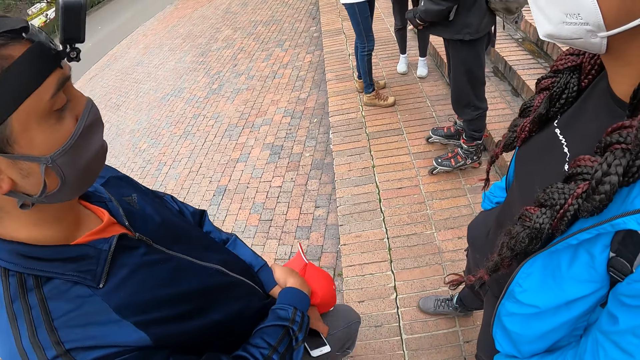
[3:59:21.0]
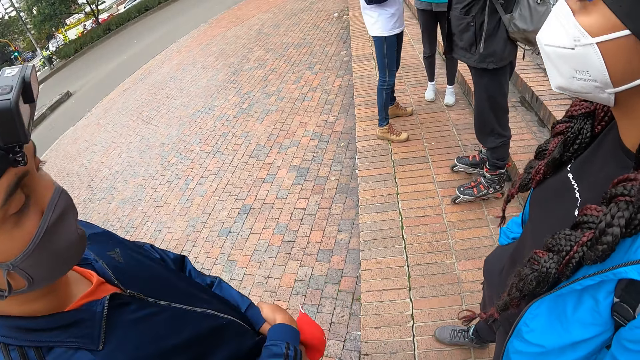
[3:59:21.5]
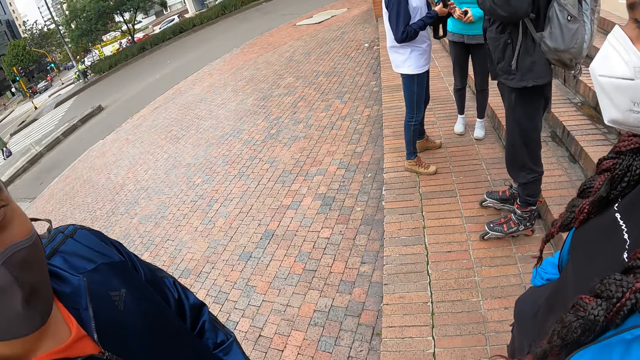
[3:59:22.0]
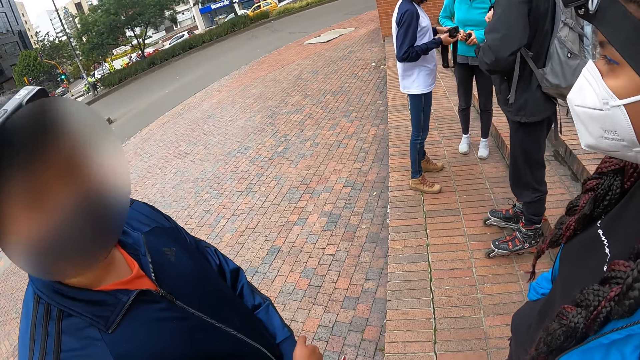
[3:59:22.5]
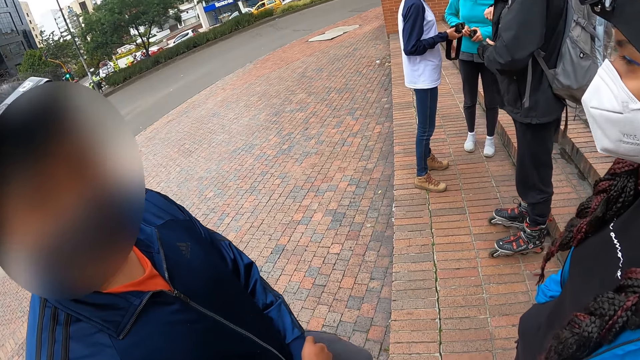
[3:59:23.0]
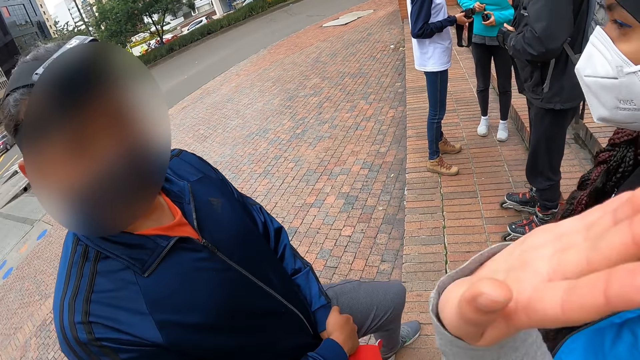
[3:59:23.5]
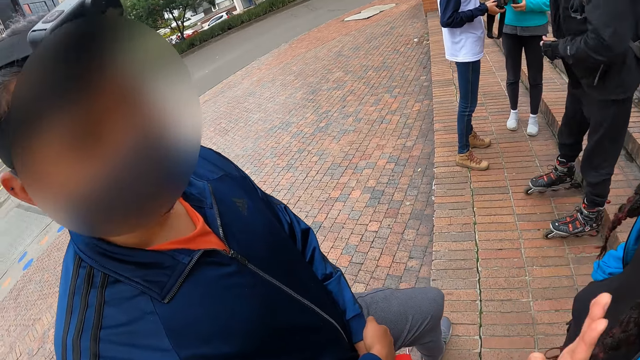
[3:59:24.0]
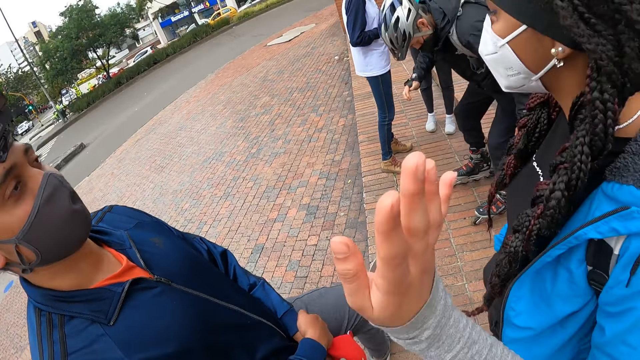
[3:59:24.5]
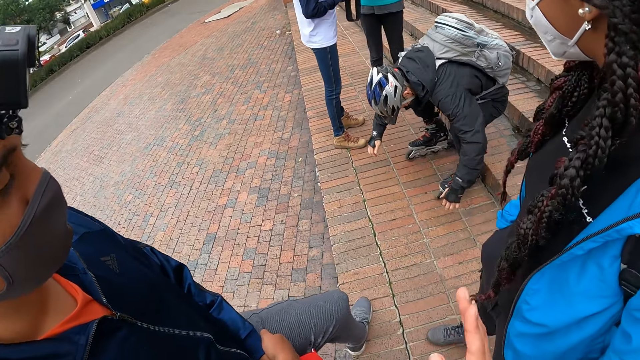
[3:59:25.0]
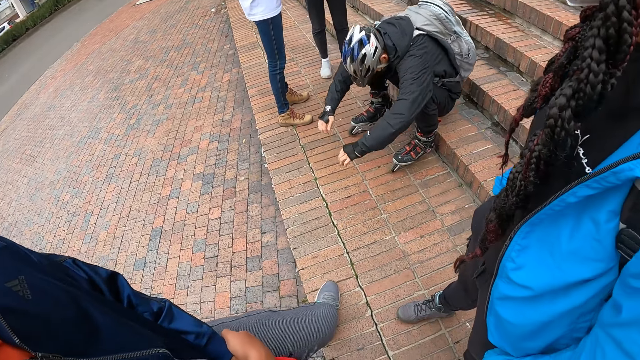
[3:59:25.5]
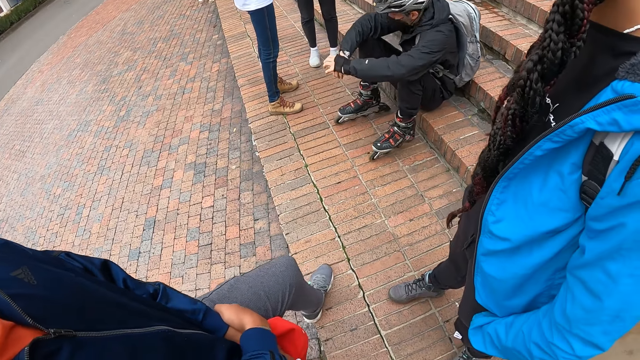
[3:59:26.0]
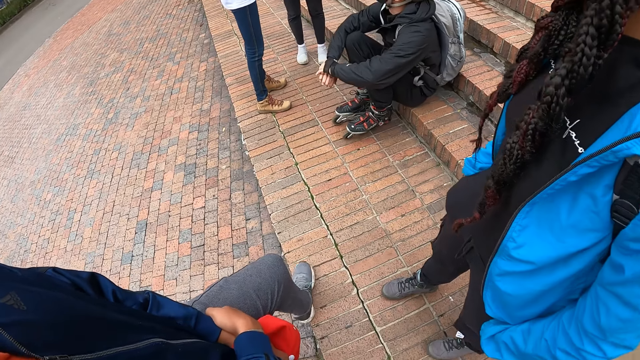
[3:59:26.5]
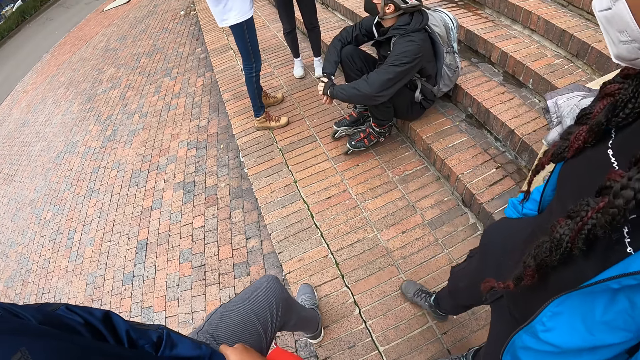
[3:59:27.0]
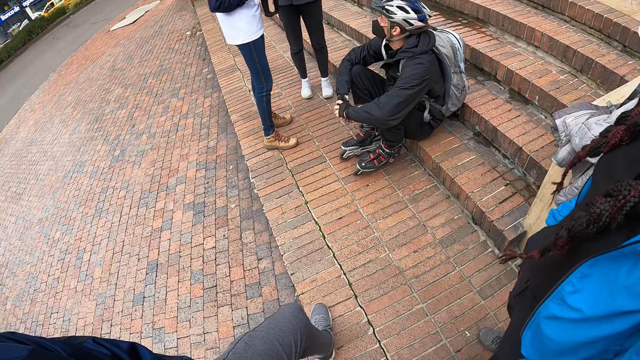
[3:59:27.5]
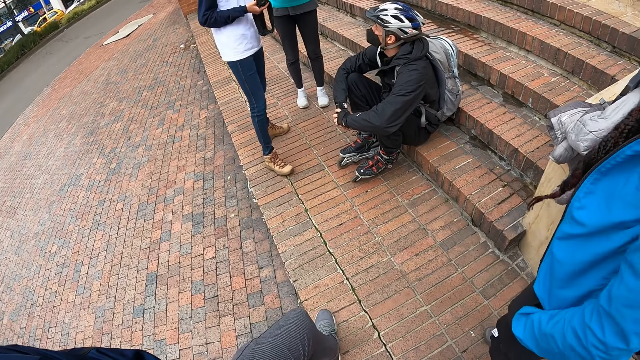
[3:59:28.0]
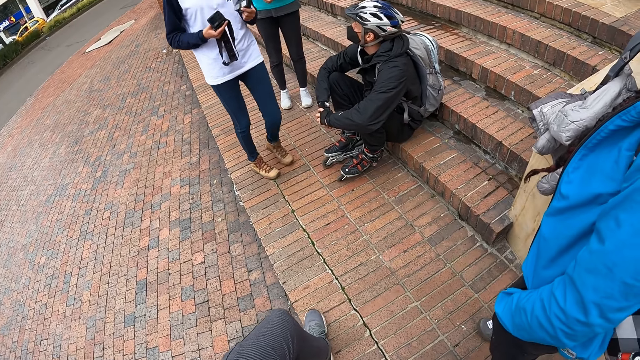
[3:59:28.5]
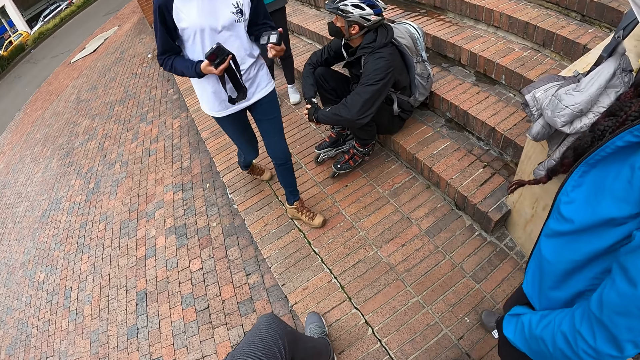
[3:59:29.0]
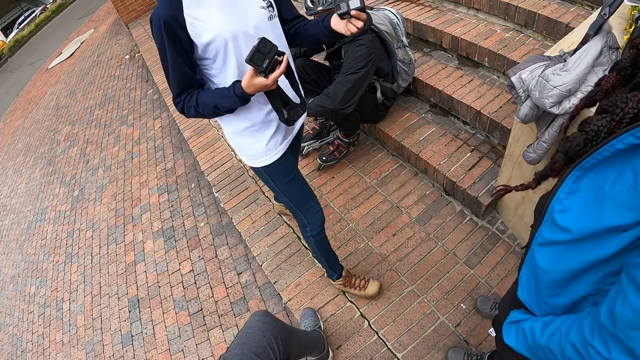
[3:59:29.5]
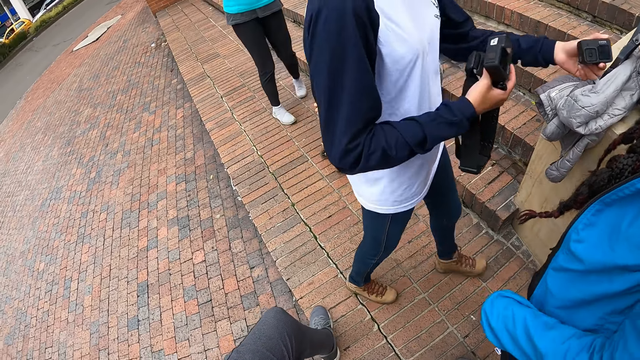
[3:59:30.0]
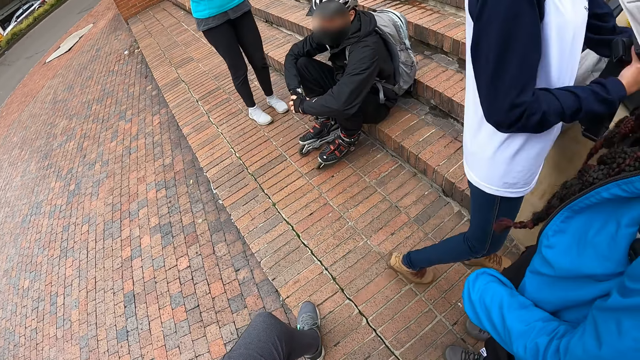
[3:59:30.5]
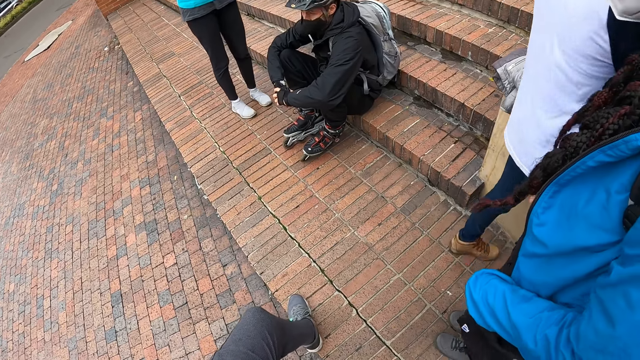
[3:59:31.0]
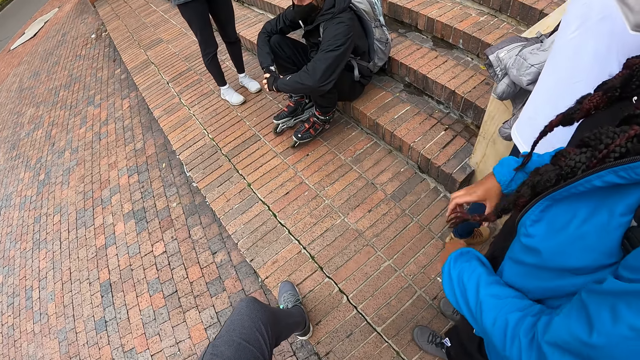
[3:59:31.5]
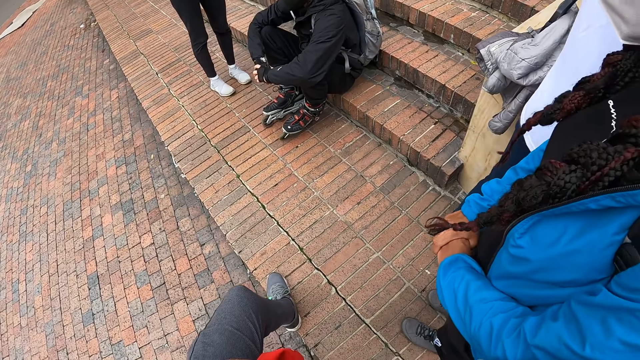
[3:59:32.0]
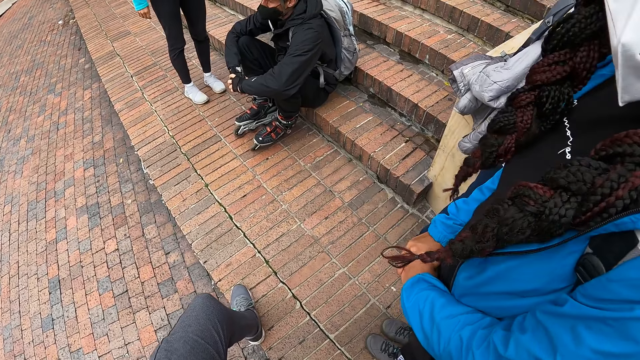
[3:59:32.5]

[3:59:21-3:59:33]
The man zips his jacket with his right hand. He sits on a step on the staircase. A person walks towards the camera wearer.

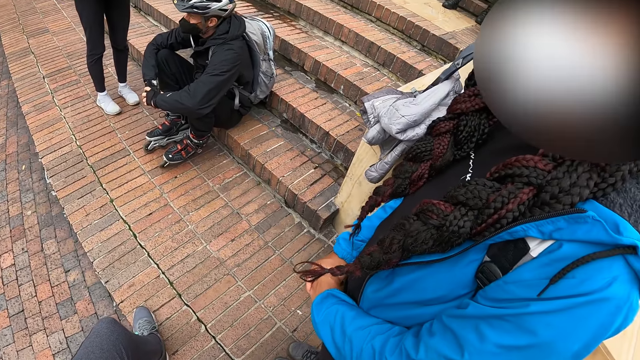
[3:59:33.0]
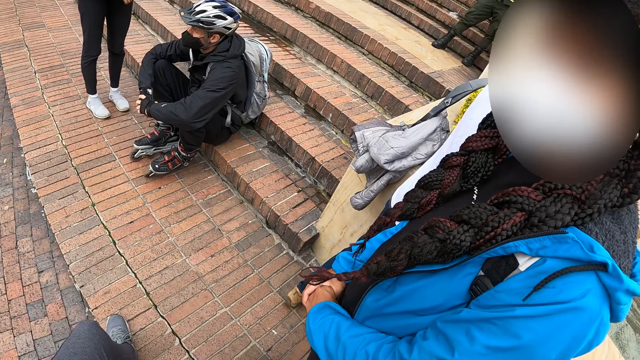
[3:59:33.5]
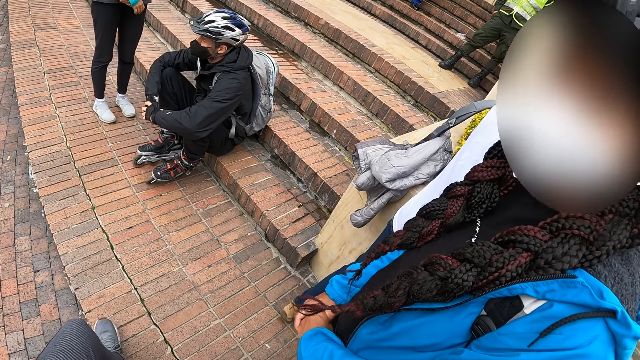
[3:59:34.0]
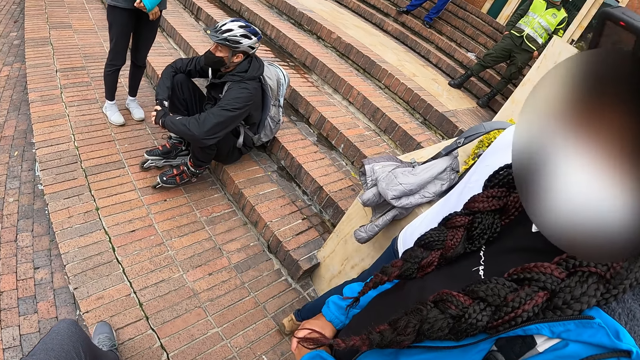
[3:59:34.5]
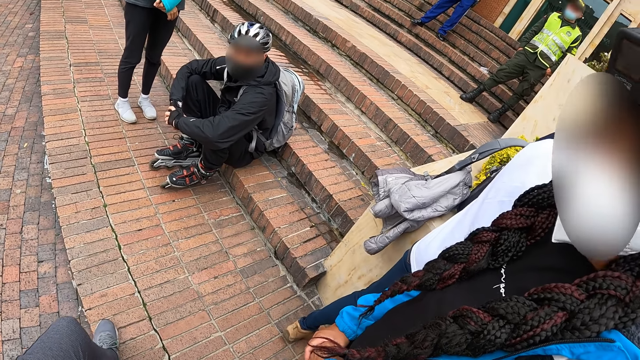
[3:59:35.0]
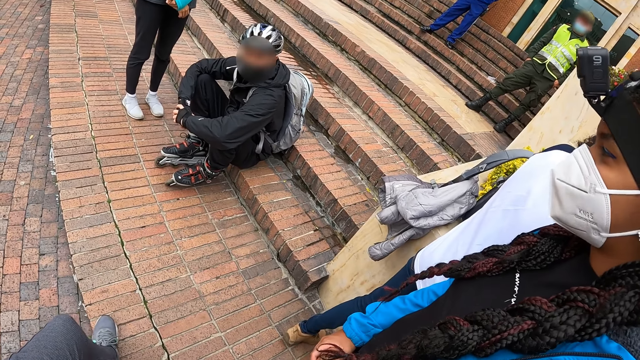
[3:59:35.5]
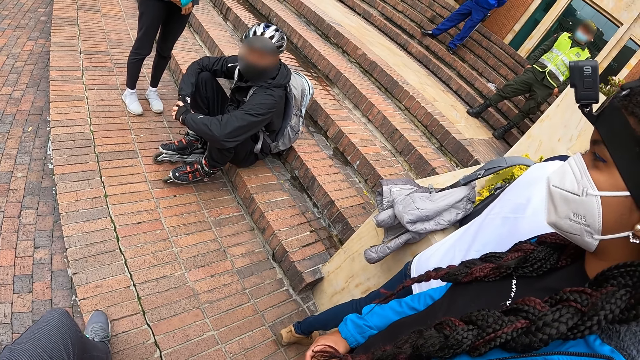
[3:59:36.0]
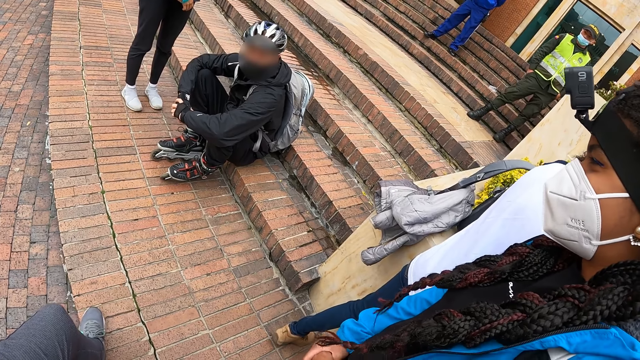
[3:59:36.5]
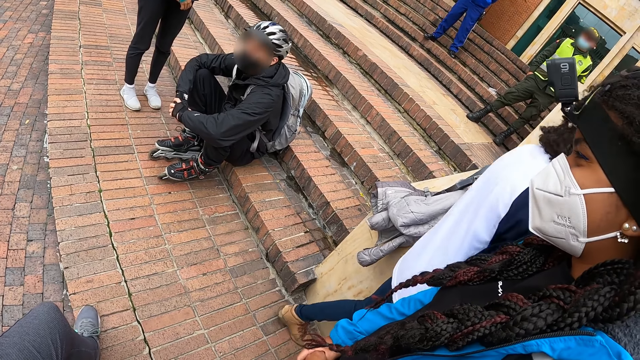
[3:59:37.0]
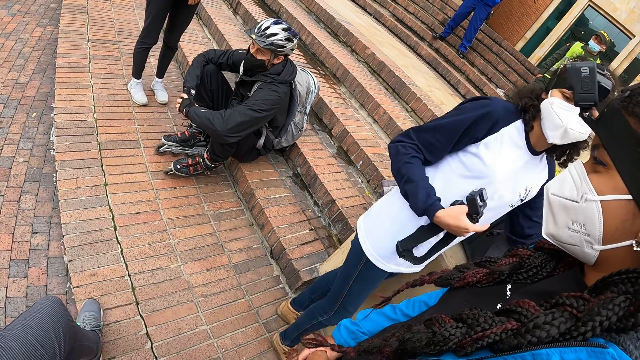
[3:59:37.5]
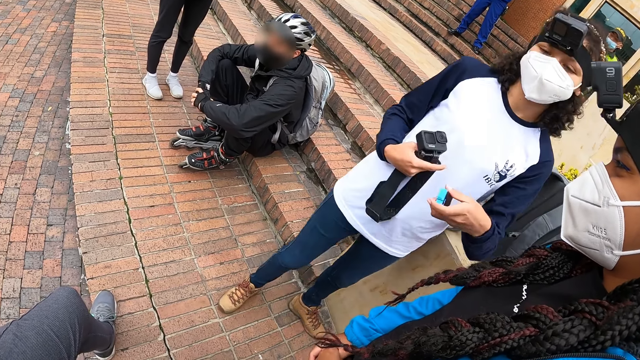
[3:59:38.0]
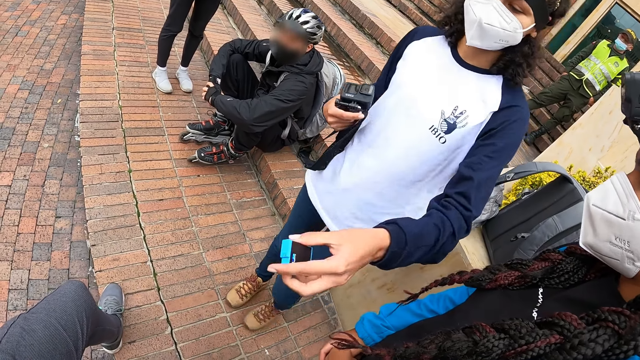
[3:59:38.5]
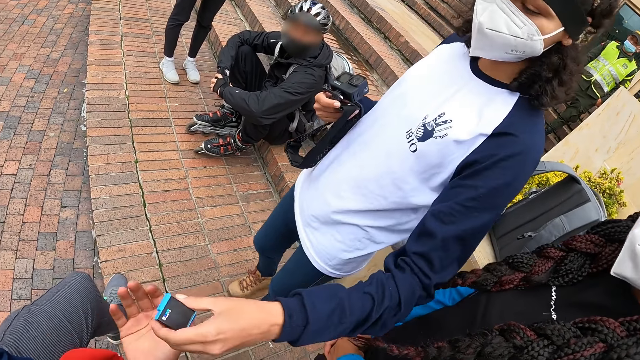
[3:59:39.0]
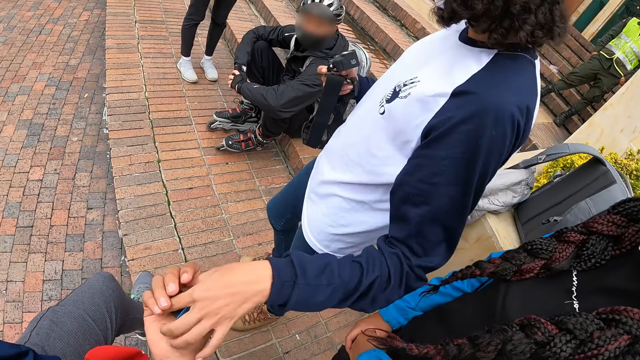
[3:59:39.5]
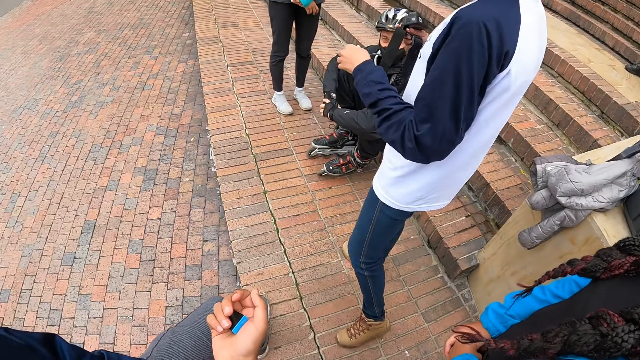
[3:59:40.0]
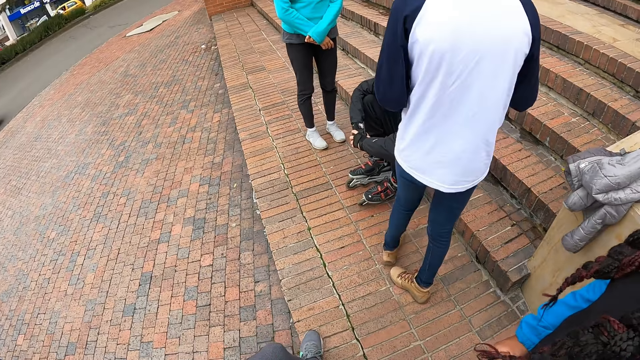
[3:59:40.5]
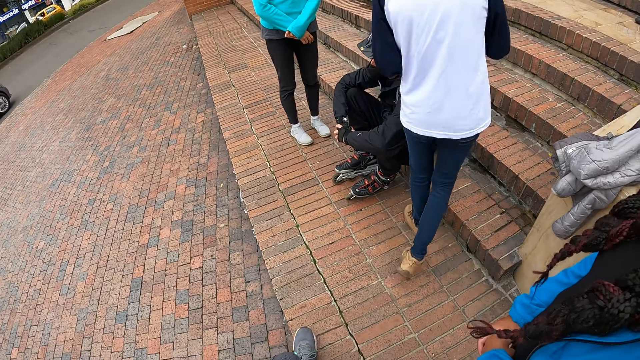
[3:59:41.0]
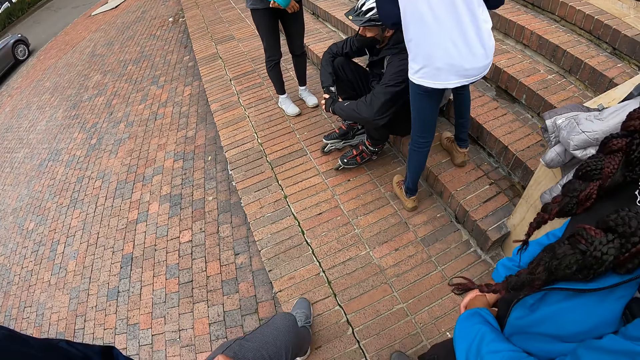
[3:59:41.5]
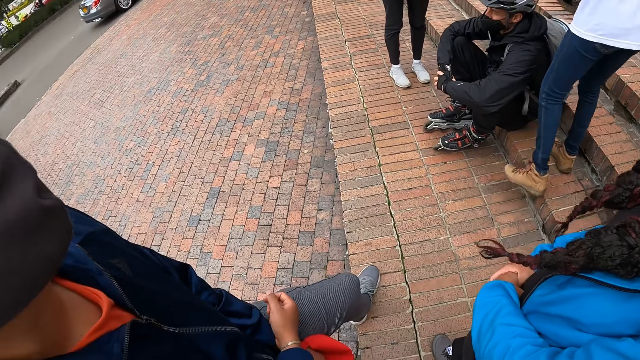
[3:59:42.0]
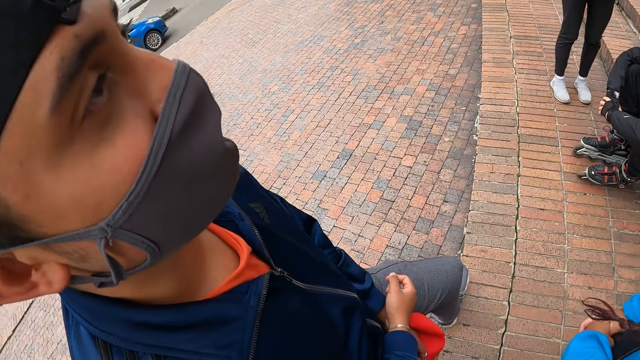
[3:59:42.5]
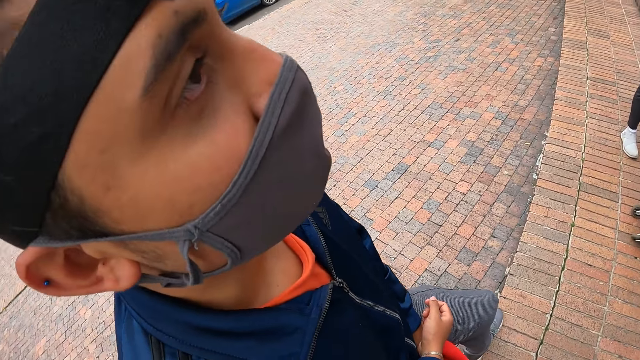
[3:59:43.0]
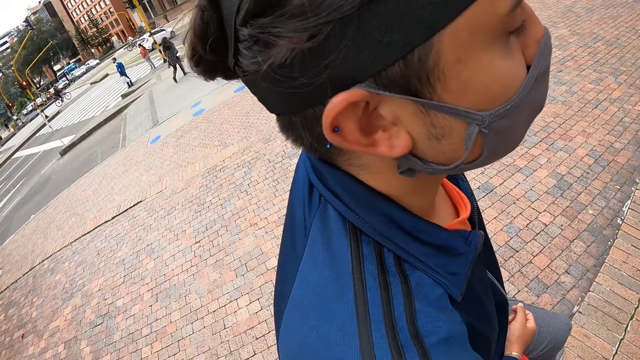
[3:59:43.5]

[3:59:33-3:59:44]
A woman gives a man a camera battery with her left hand. The man receives the battery from the woman with his right hand. The camera wearer looks at the man.
